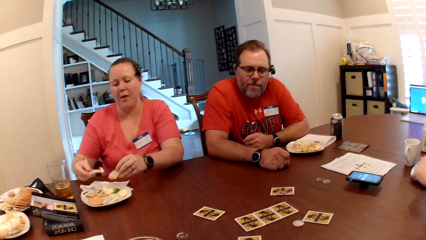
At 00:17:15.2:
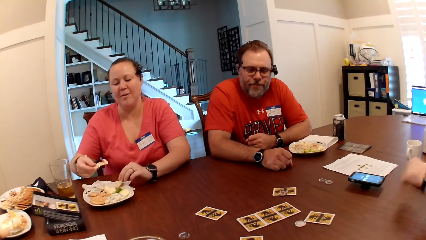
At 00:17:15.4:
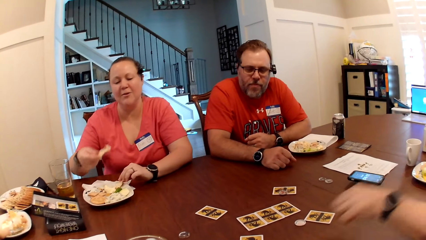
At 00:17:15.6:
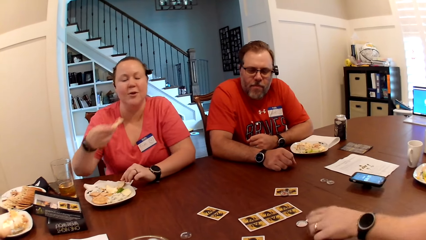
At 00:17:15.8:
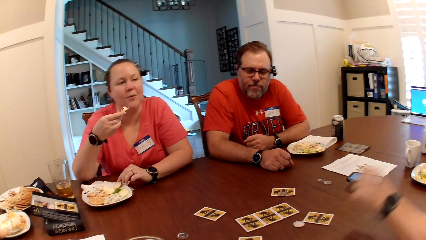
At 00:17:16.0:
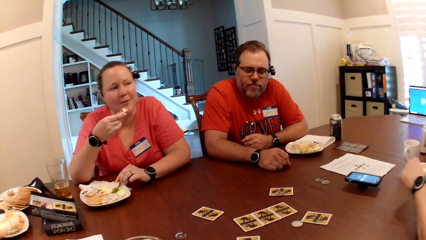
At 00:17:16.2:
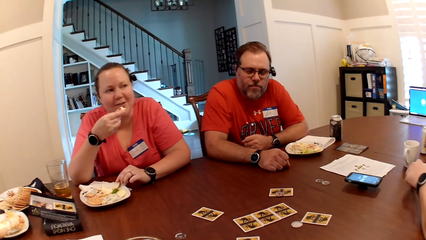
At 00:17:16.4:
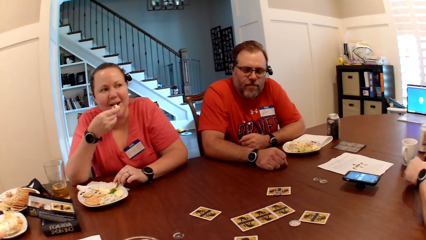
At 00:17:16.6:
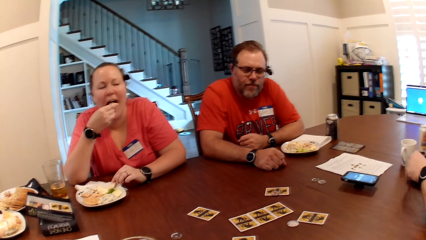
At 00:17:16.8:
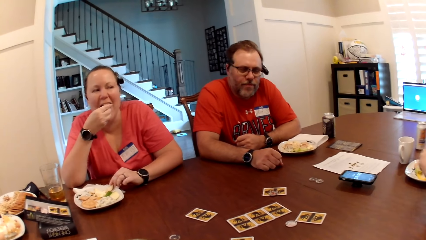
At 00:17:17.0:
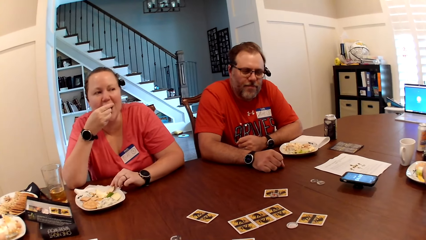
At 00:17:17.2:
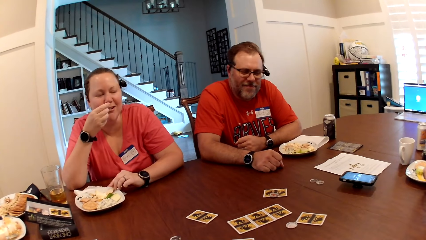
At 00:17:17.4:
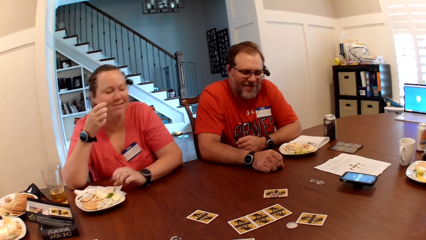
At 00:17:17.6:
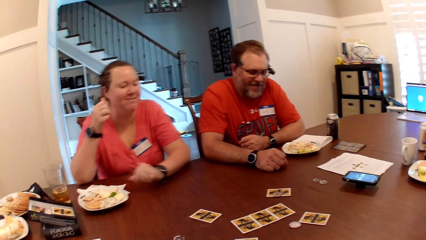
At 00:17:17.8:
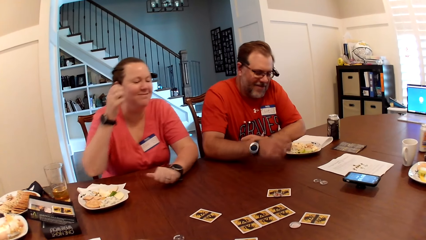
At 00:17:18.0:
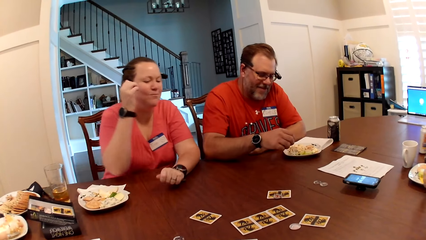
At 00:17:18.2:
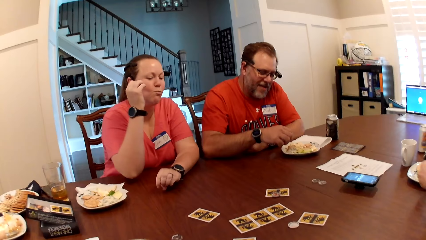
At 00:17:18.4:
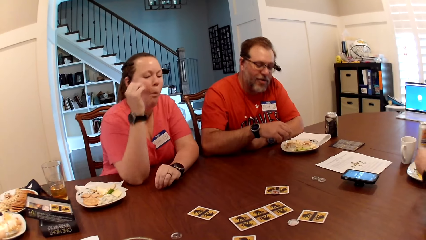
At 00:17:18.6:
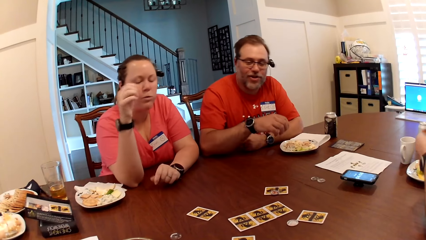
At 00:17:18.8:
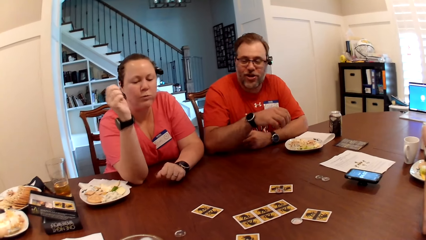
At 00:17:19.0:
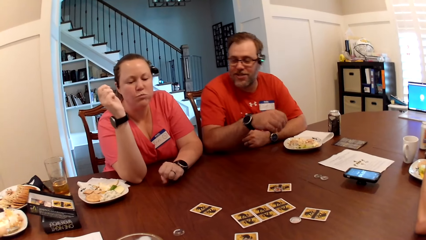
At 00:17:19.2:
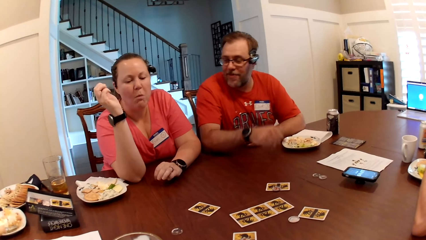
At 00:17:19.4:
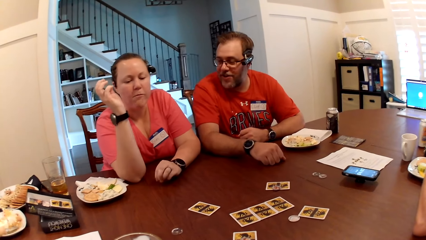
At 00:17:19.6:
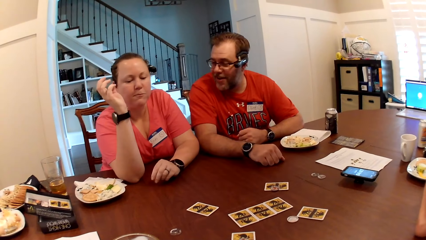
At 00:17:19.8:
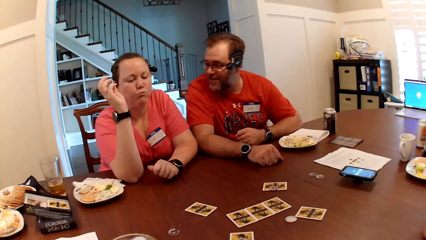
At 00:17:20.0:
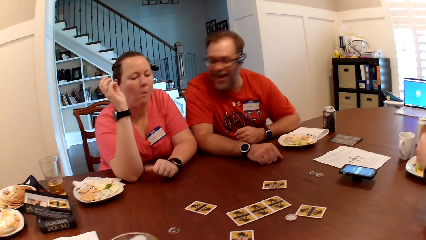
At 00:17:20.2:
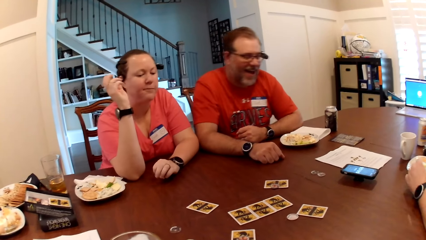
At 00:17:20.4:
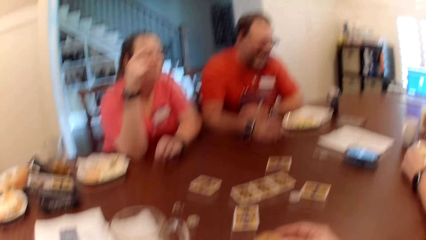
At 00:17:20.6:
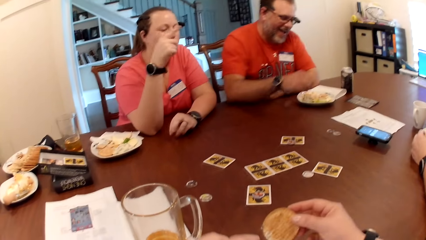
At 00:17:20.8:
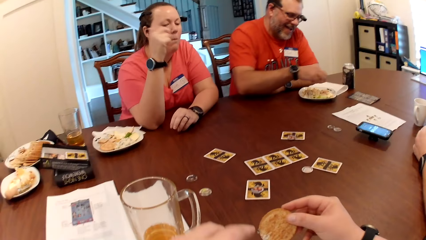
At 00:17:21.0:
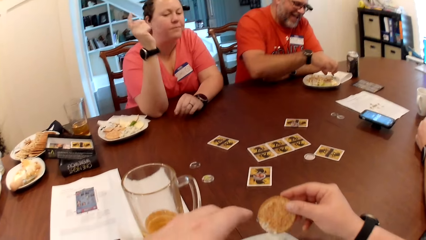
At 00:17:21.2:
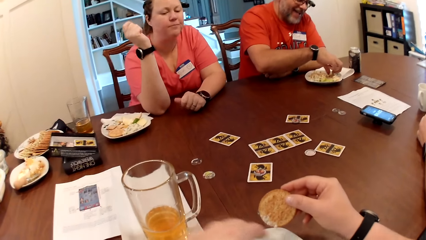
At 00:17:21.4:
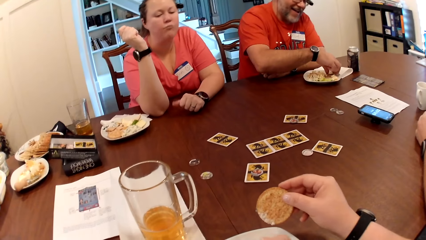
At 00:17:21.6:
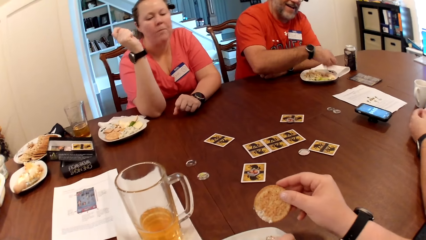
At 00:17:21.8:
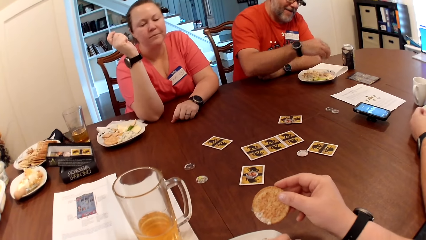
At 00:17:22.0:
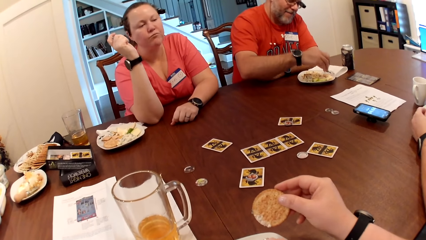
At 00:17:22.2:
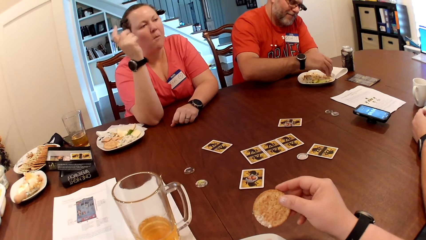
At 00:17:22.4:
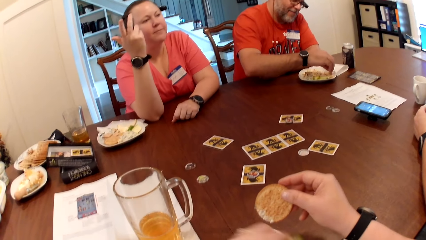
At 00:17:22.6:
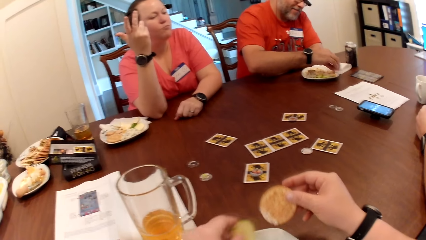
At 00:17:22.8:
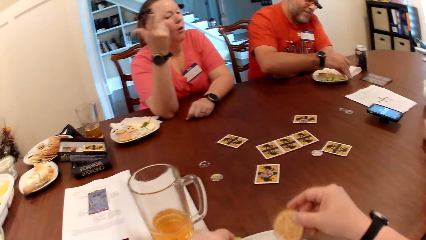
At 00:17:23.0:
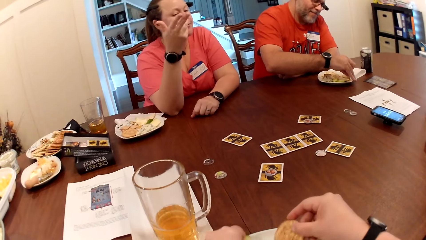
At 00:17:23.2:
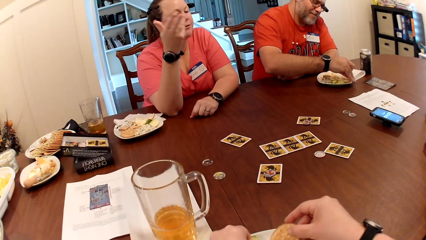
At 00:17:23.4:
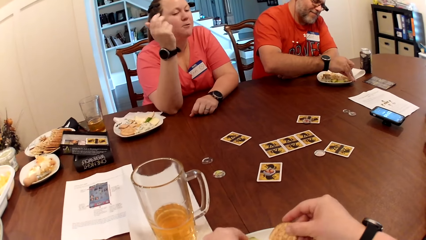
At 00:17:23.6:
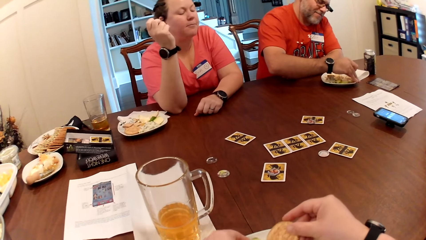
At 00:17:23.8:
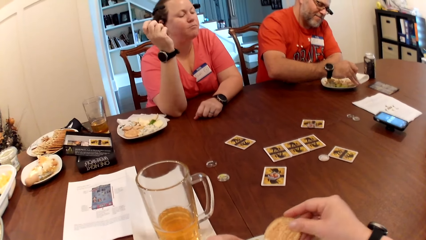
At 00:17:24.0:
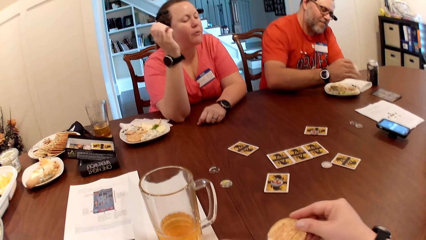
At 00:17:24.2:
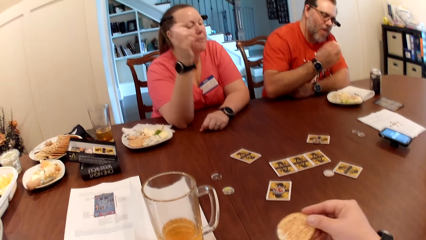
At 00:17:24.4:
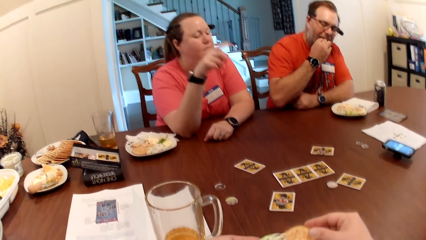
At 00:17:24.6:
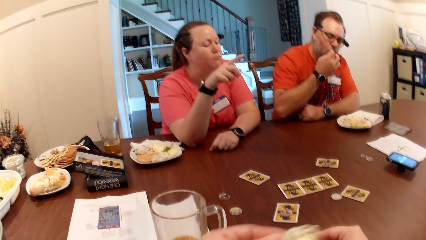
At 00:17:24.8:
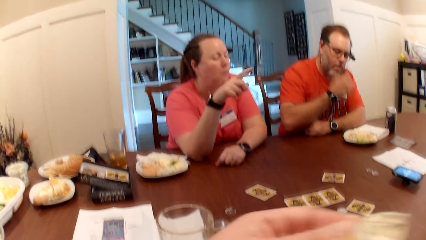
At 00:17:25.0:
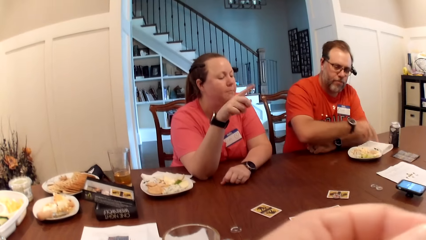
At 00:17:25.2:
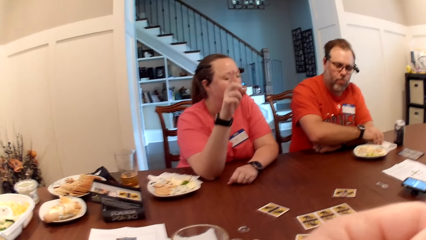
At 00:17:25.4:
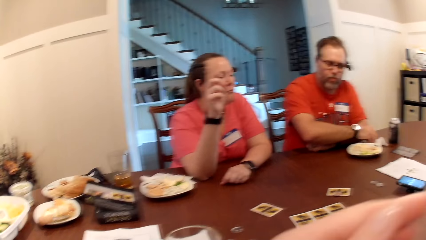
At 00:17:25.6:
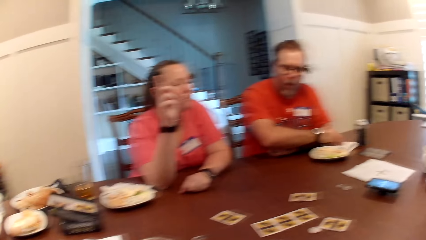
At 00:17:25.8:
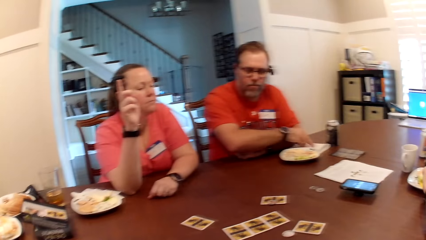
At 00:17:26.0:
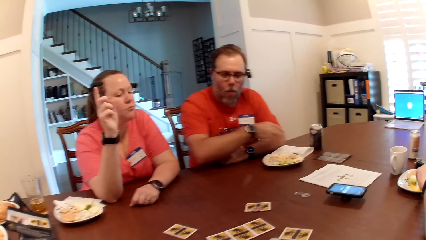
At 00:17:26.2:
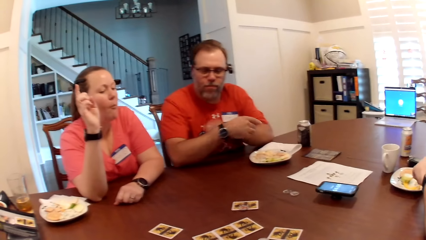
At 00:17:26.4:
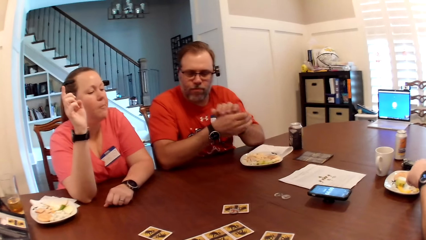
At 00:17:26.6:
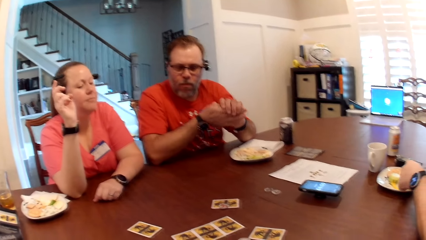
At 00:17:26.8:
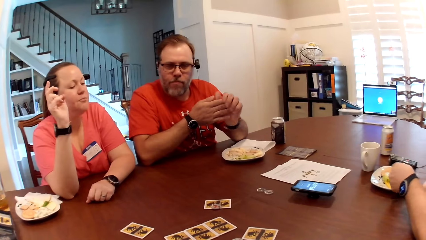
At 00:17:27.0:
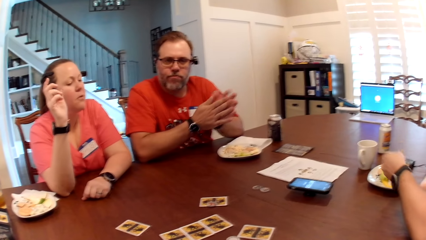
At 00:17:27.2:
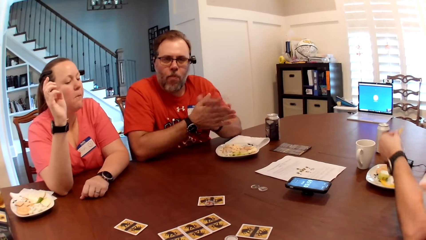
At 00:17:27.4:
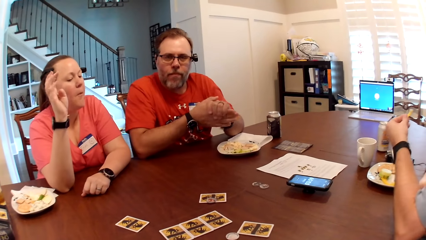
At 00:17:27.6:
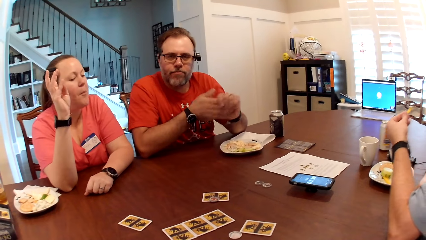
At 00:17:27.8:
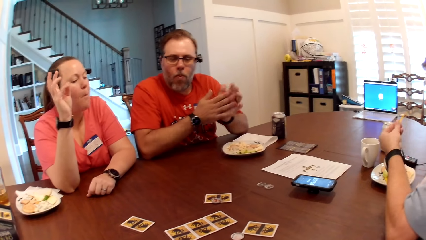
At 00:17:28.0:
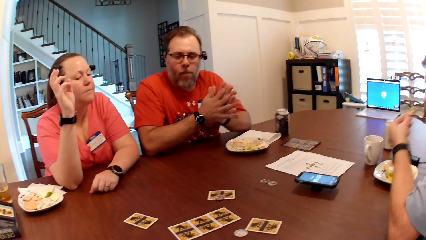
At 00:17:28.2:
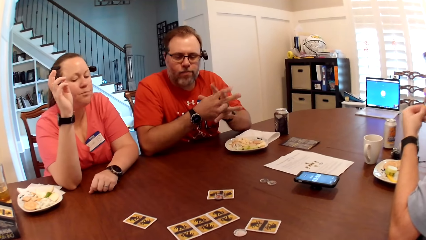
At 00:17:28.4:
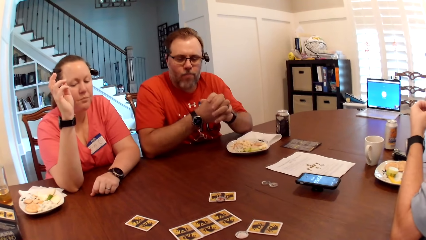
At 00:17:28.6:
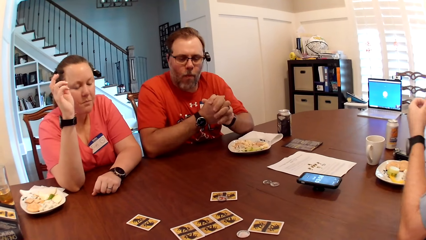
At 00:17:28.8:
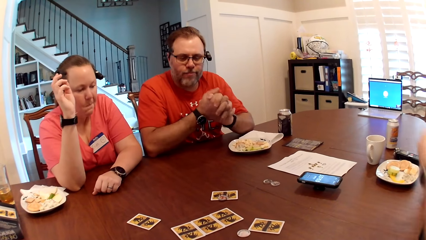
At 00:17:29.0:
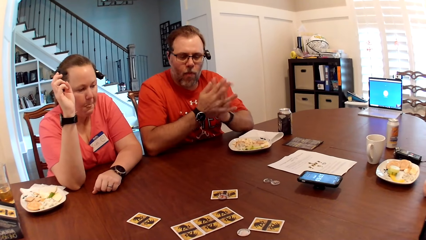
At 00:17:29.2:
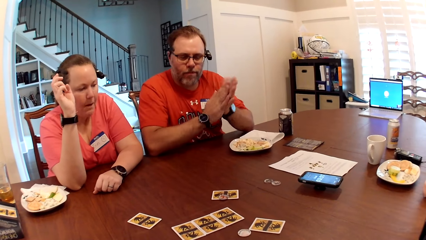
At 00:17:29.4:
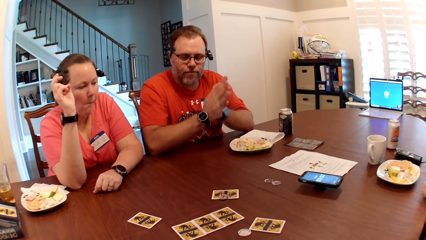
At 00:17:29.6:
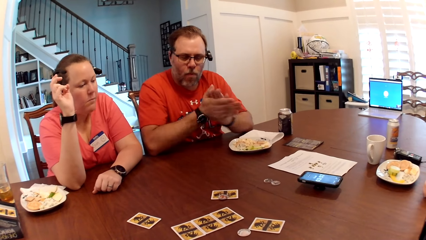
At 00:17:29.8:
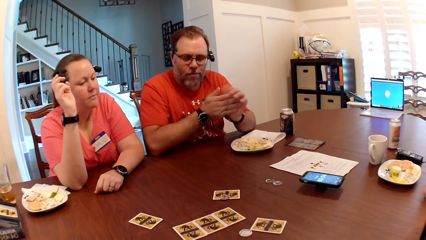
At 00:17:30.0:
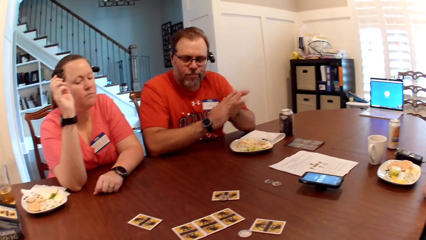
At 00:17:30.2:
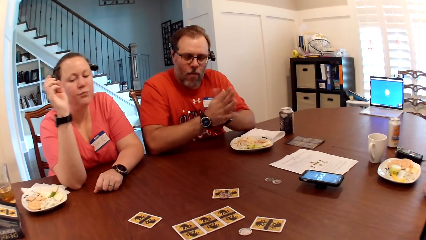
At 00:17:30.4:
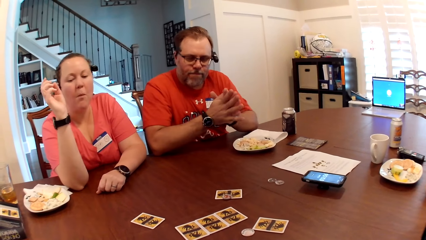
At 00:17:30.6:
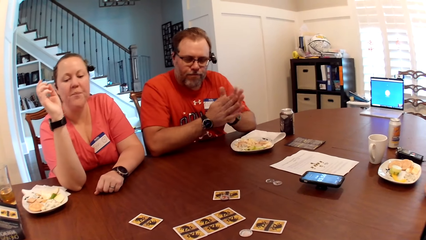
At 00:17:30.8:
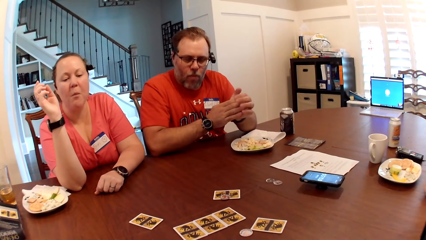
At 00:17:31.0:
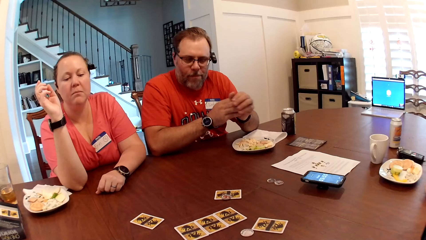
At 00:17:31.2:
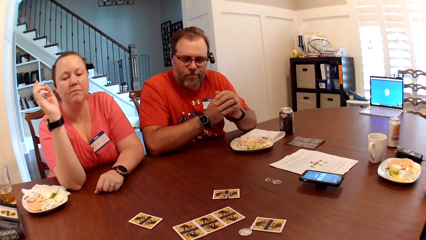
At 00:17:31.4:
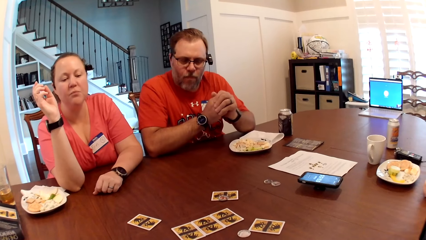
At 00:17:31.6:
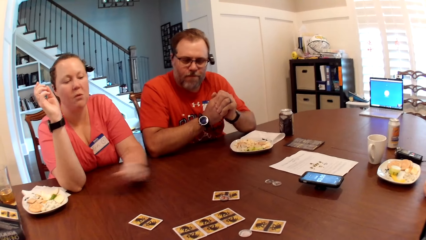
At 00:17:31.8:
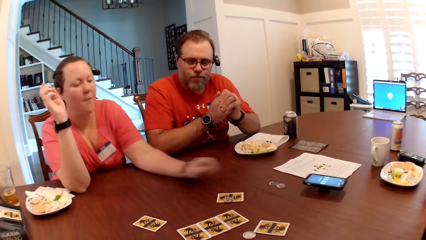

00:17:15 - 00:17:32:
The woman puts the cookie in her mouth with her right hand. A man talks to the woman. The man picks a popcorn from the plate on the table with his right hand. The man picks cookies from the plate on the table with his right hand. The man puts the cookie in his mouth with his right hand and cleans his right hand on the paper on the table. The camera wearer looks at the man.
